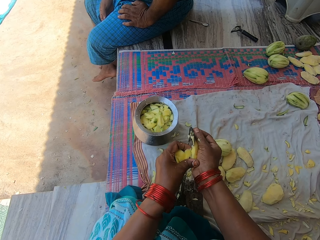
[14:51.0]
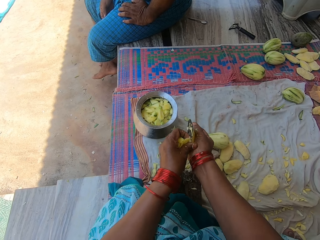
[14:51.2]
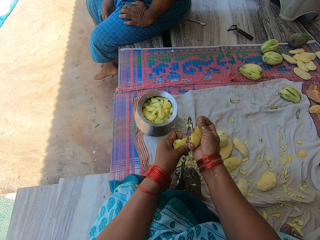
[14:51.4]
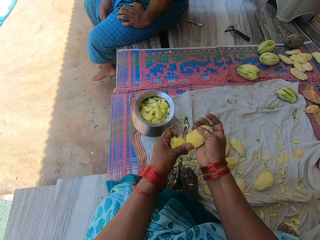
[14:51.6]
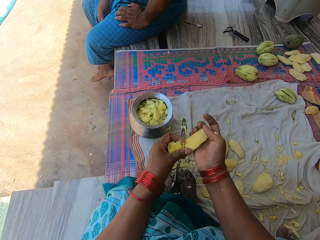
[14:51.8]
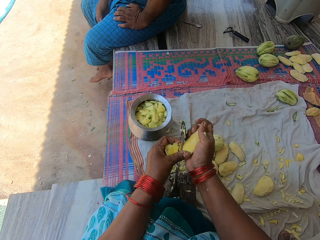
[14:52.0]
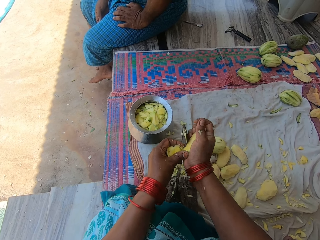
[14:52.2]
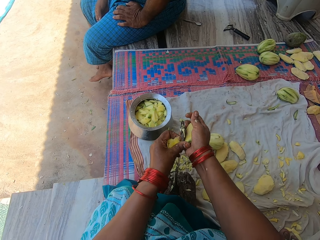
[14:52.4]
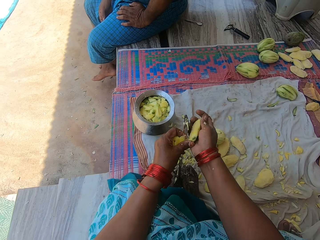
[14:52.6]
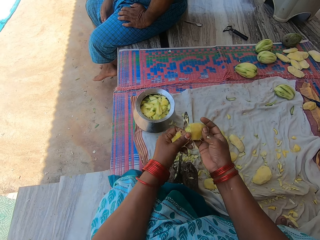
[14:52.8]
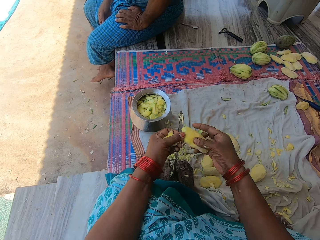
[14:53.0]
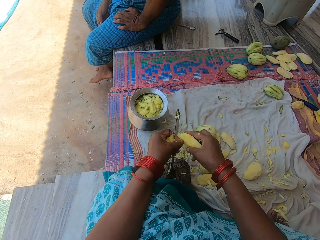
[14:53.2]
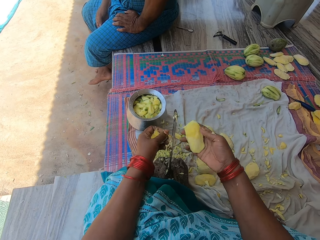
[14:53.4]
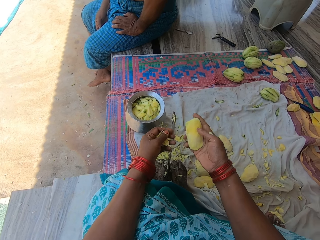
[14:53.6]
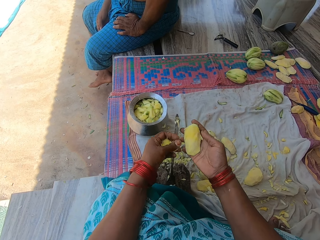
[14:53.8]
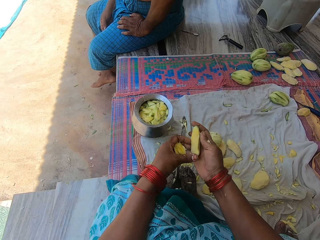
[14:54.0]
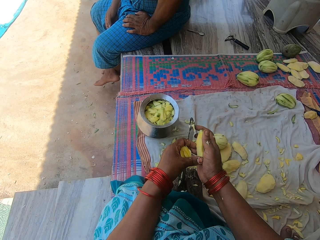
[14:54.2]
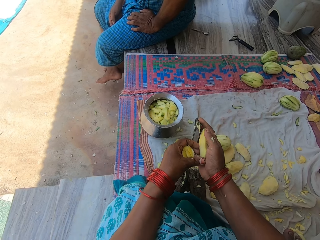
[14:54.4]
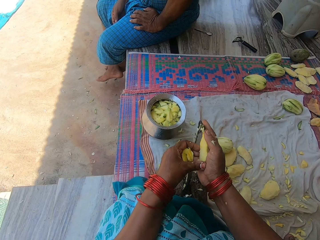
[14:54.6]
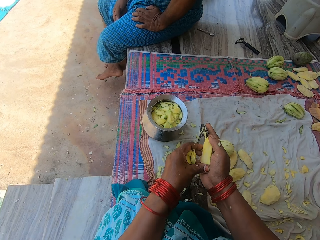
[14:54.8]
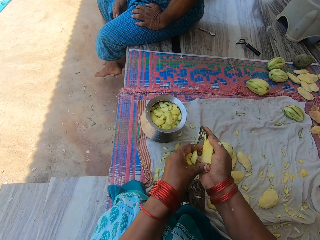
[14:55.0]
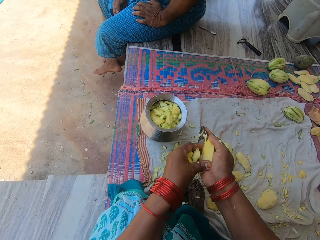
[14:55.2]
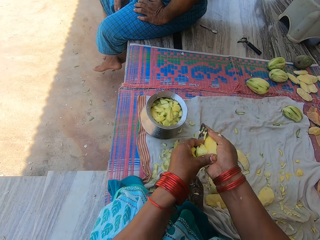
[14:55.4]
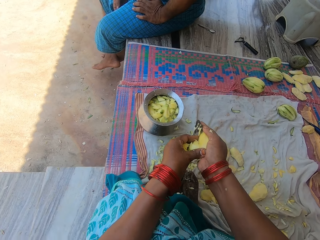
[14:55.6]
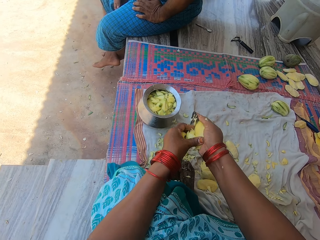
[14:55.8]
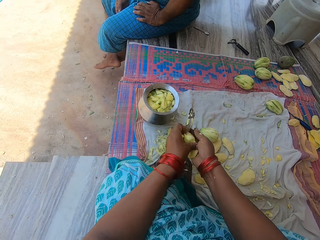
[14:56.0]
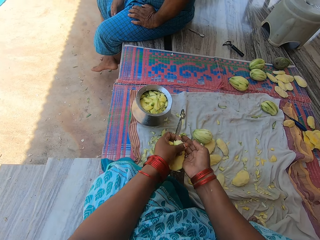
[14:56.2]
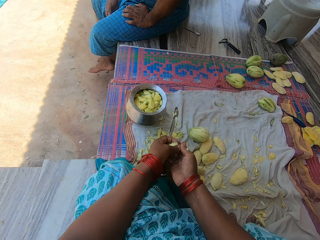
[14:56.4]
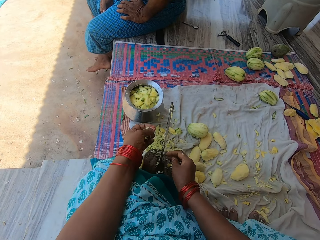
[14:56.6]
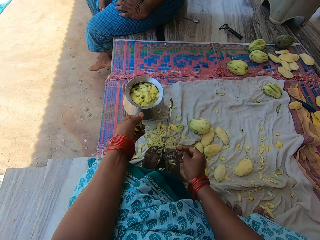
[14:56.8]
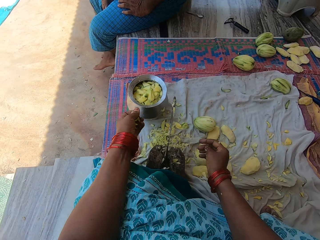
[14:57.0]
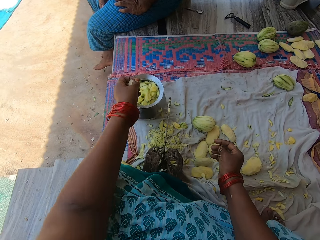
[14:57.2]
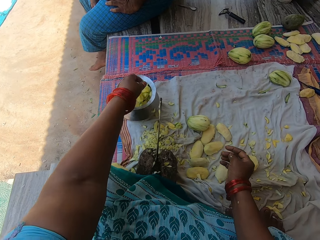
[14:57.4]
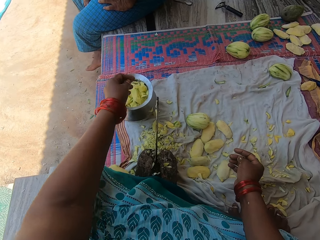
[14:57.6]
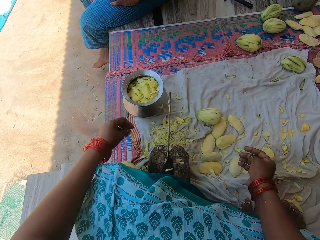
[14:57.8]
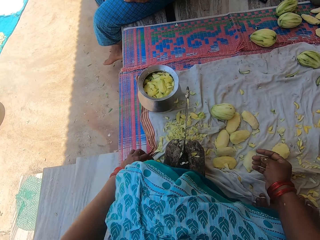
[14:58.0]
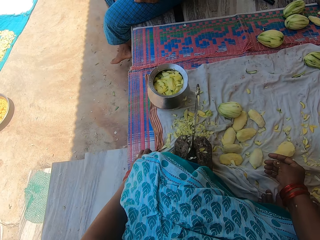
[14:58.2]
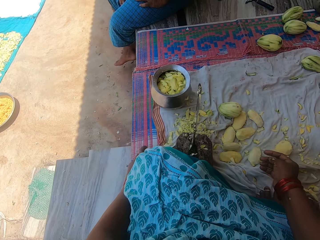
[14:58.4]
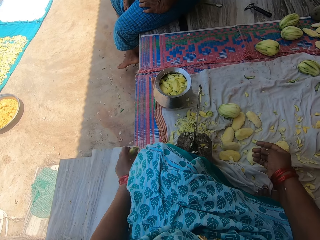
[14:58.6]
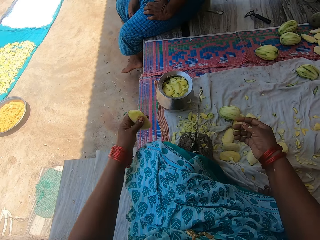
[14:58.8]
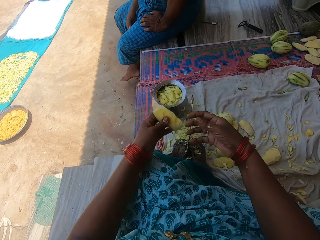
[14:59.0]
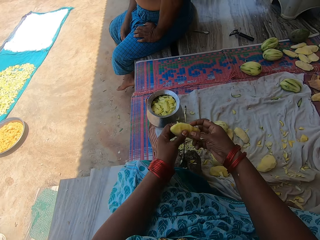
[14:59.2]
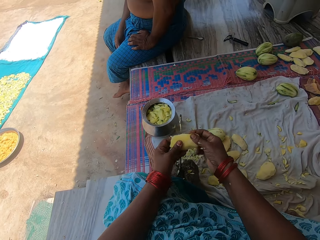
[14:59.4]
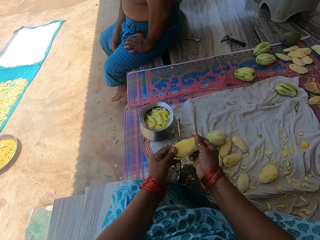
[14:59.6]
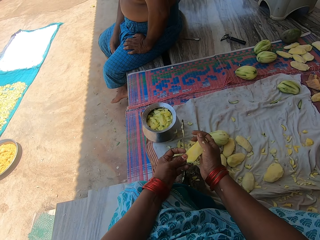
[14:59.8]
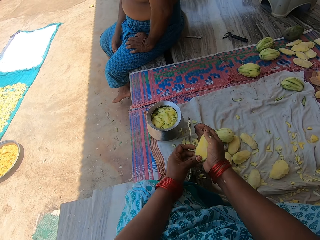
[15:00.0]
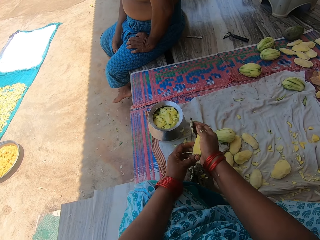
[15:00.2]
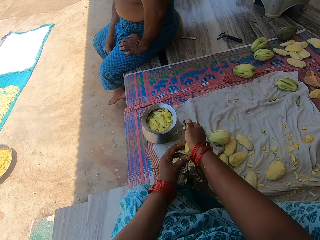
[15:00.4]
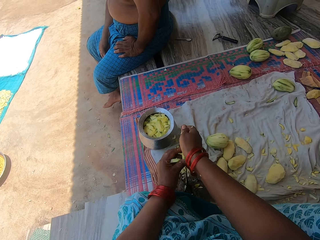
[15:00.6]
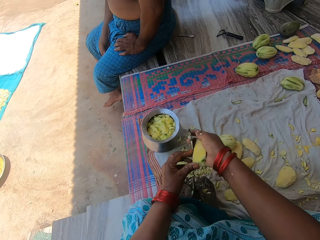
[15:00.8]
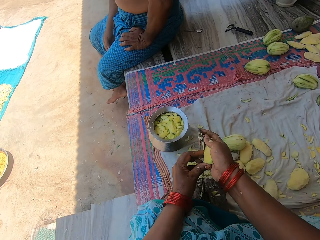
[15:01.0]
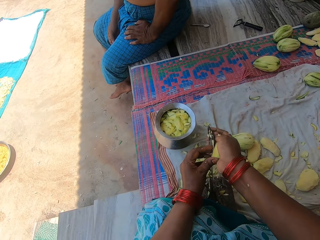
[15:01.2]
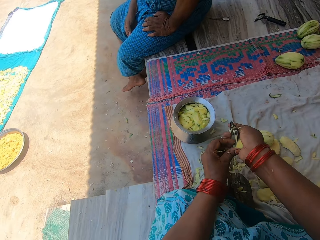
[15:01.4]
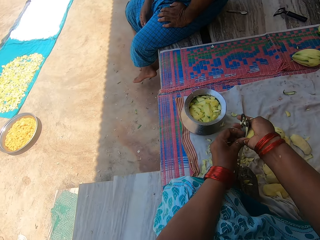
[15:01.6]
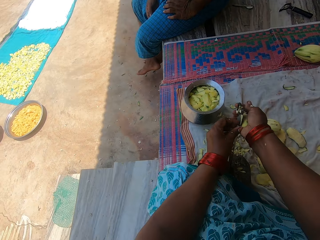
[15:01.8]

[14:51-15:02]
The camera wearer cuts a mango with a knife. She cuts it again. She pours the chopped mangoes in the pot. She picks up the mango seed on the mat with her left hand. She passes the mango seed to her right hand. She scrapes mango flesh from the mango seed.

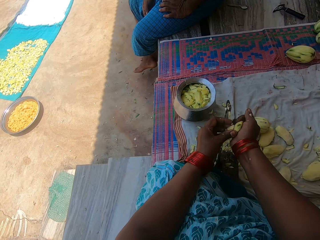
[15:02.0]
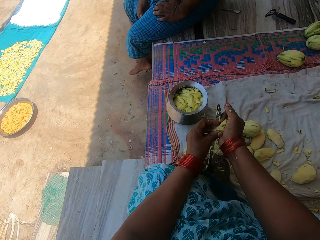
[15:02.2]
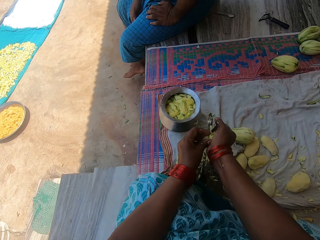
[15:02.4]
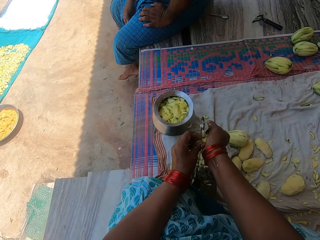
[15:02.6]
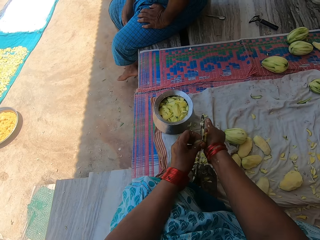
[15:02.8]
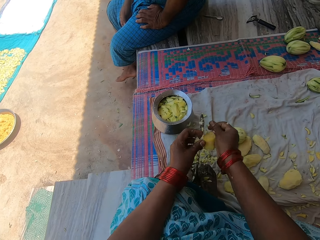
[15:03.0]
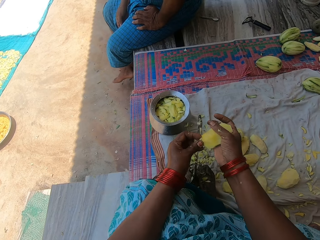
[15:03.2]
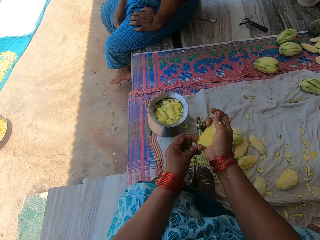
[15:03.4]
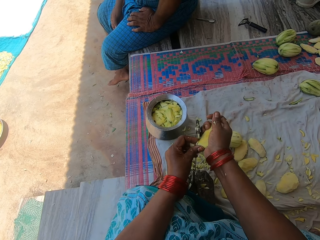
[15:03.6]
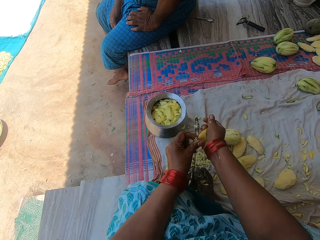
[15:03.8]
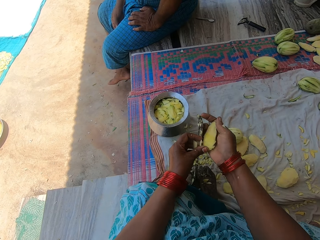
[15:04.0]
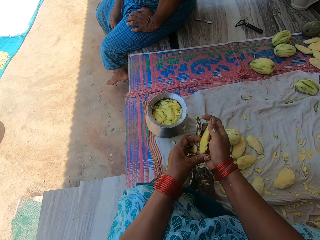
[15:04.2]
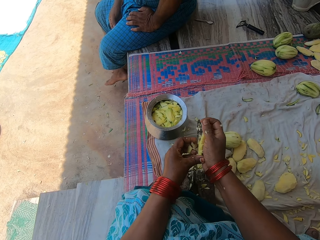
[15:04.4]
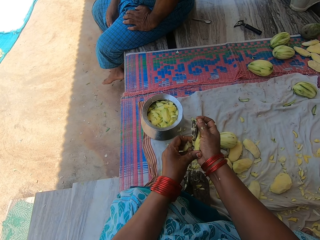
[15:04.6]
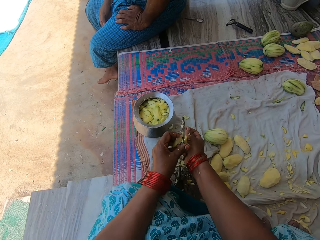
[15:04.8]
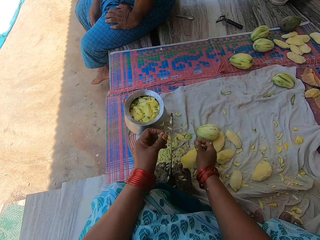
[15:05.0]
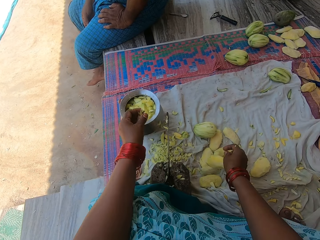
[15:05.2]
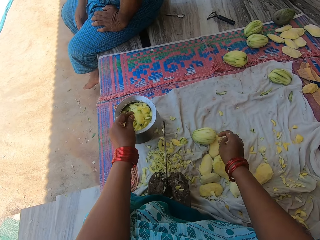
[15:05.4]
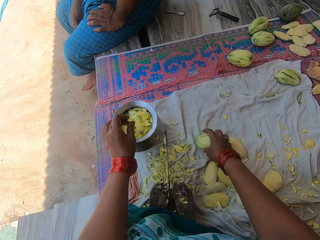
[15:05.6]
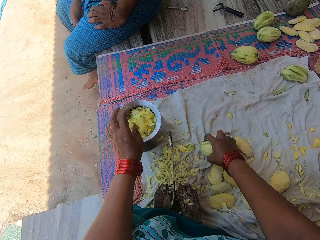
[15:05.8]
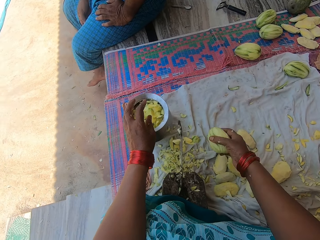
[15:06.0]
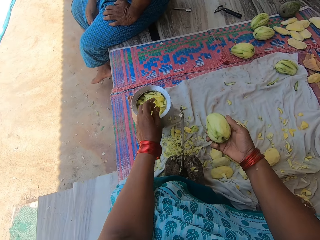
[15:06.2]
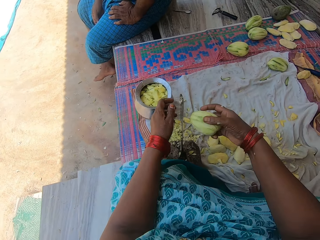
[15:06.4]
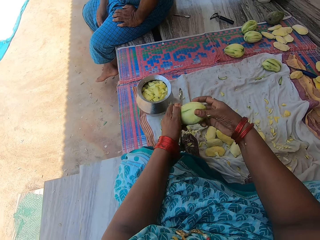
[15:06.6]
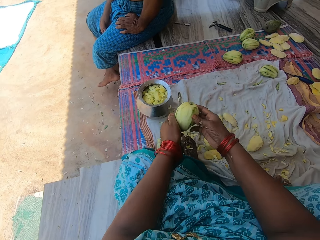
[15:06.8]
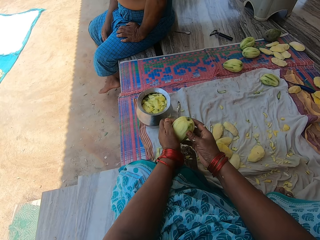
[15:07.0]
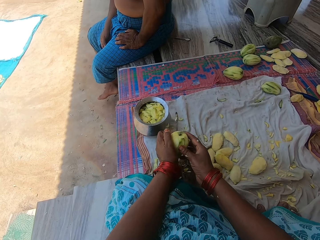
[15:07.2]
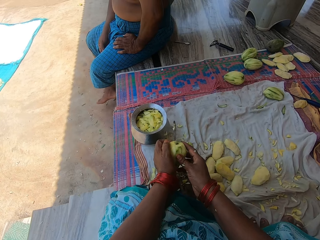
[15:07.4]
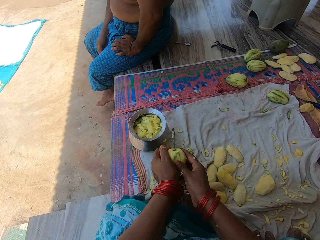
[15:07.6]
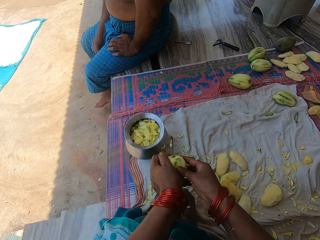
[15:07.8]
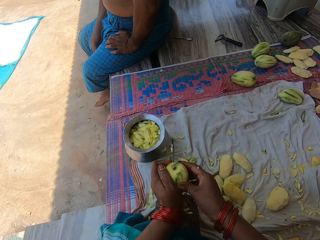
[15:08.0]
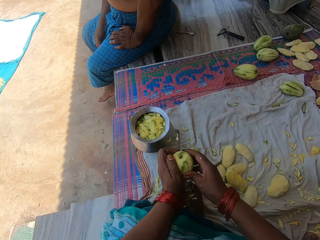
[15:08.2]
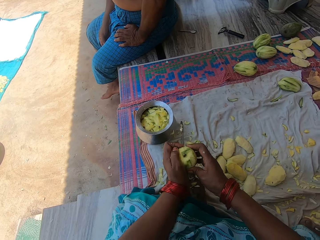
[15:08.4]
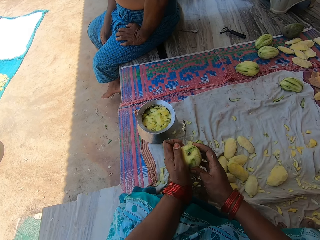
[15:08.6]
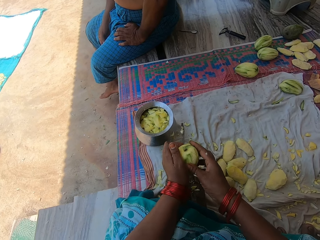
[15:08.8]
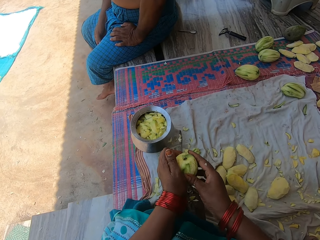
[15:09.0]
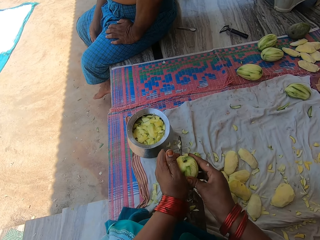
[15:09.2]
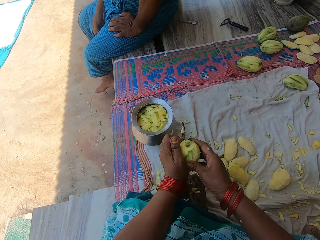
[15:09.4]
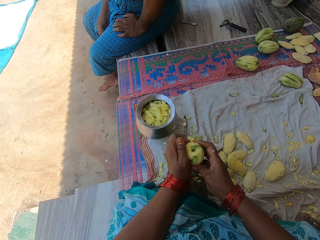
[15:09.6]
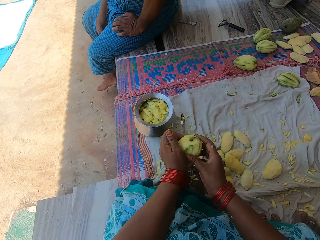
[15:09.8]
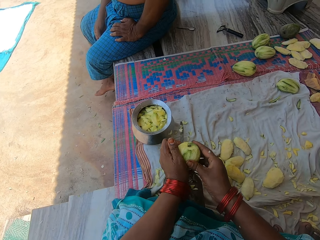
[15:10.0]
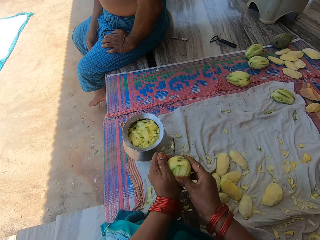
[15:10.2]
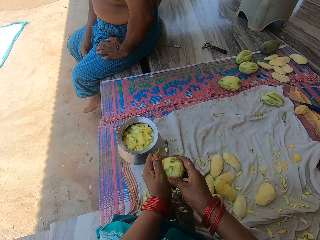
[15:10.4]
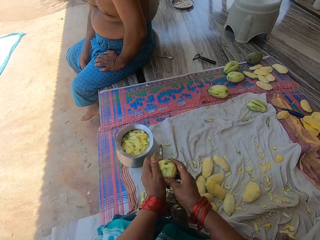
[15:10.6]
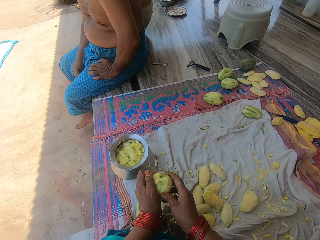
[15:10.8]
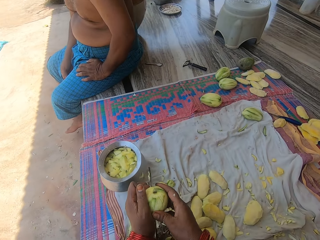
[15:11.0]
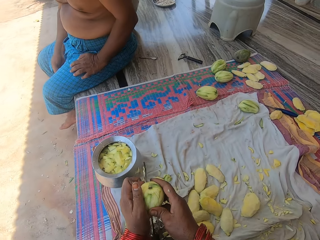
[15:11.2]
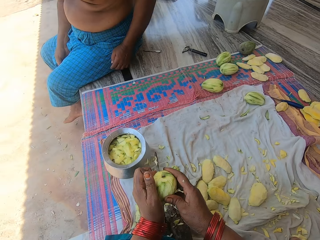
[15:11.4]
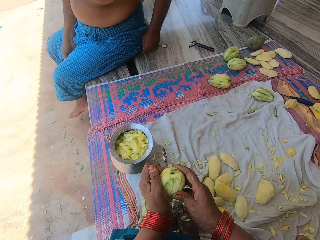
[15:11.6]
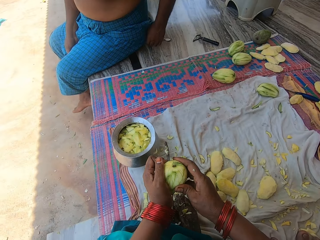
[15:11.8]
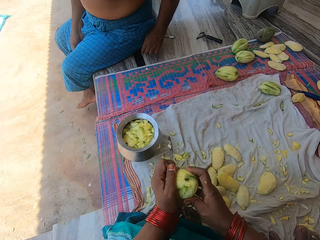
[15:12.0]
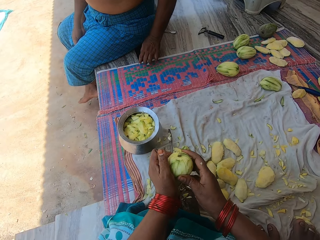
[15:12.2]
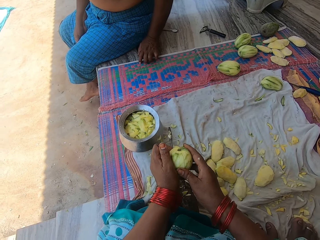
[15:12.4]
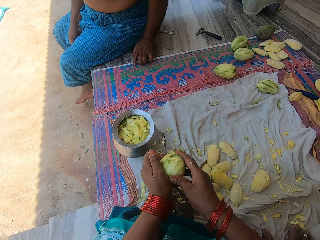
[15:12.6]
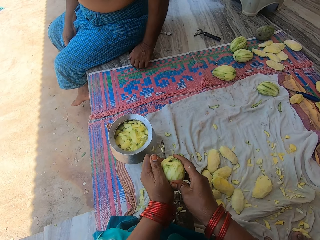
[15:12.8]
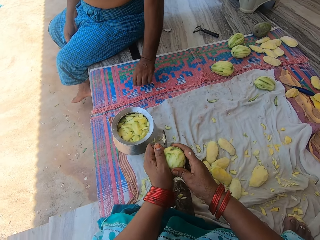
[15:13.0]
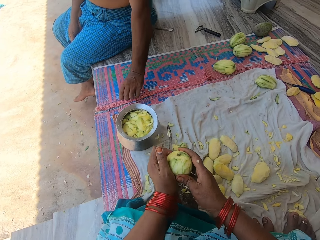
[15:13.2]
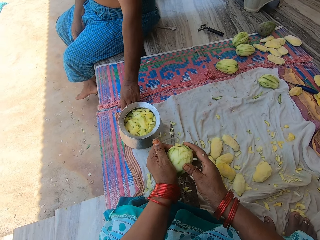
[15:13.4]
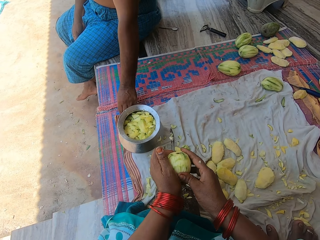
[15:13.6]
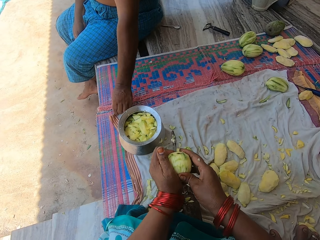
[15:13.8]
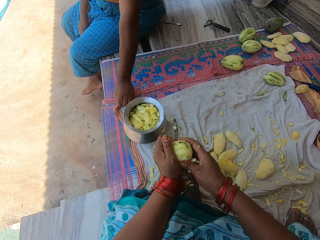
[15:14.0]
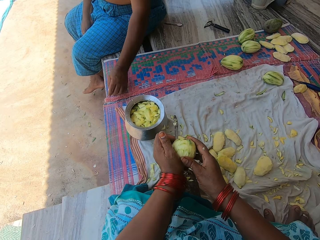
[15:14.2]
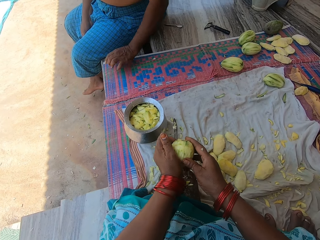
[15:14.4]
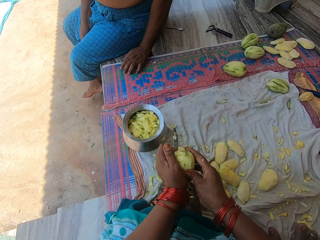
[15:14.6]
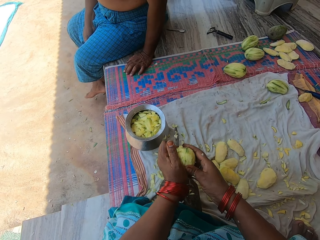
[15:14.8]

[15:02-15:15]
The camera wearer cuts a mango with a knife repeatedly. They pour the pieces of mangoes in the pot. They drop the mango seed on the mat. They pick up a peeled unripe mango on the mat. They press the mango on the knife on the knife stand. They cut the mango with the knife repeatedly. They pull a cloth under the pot. A man pulls the cloth. The camera wearer cuts the mango with the knife.
